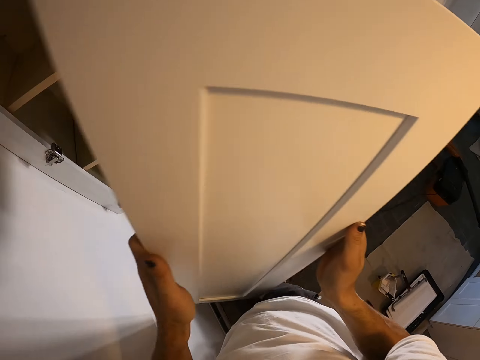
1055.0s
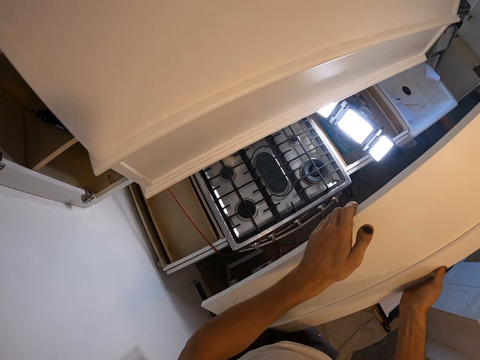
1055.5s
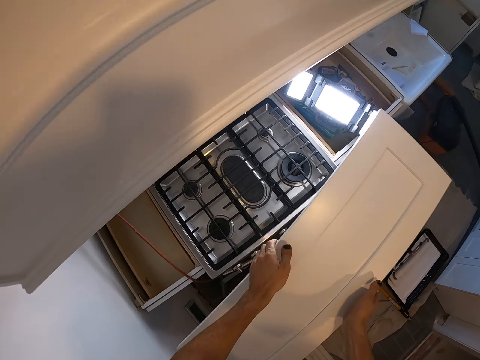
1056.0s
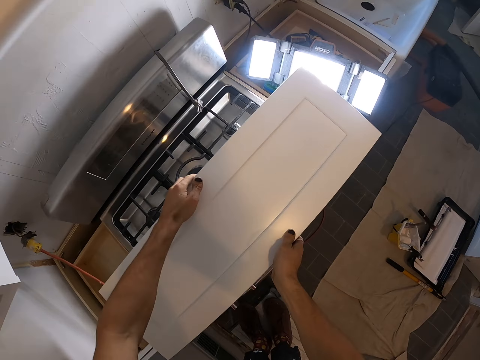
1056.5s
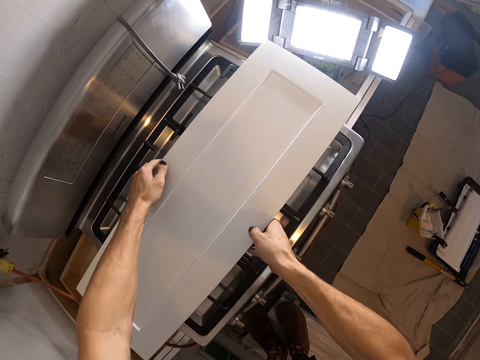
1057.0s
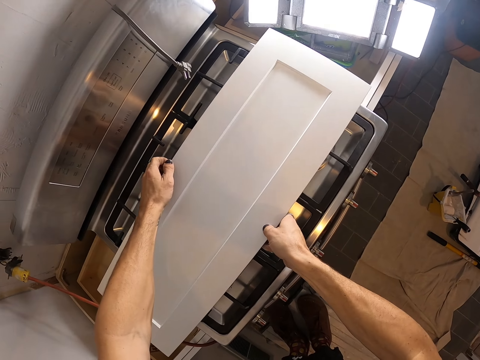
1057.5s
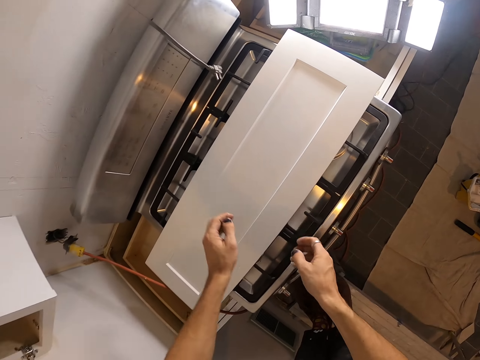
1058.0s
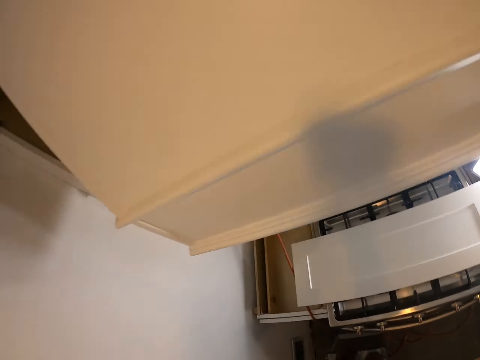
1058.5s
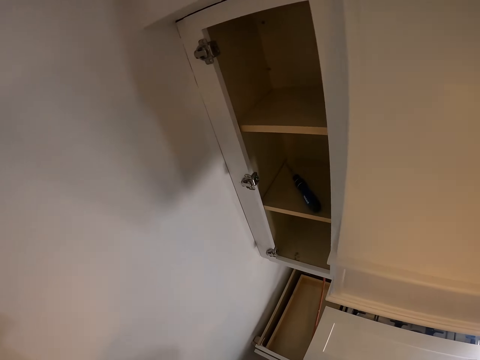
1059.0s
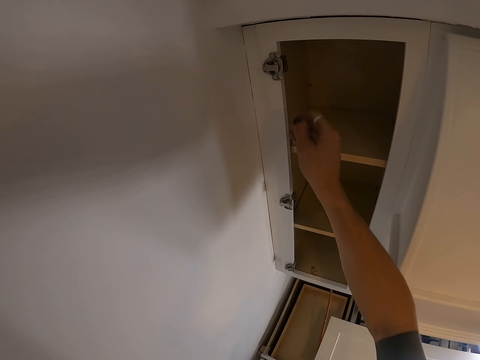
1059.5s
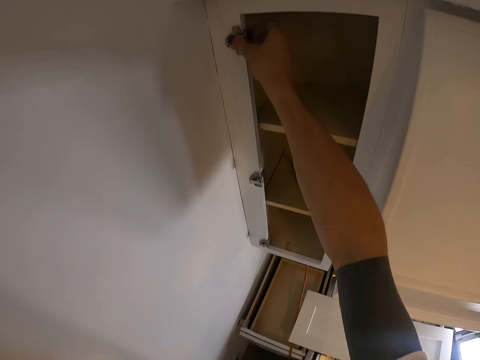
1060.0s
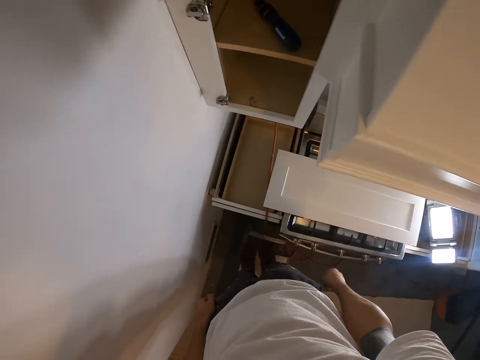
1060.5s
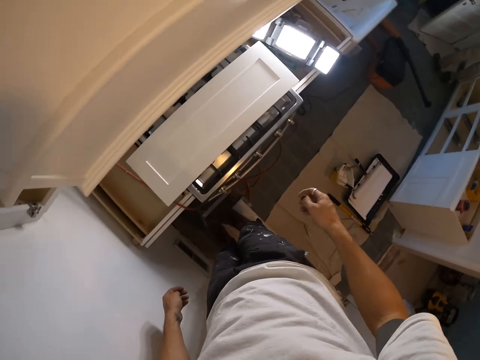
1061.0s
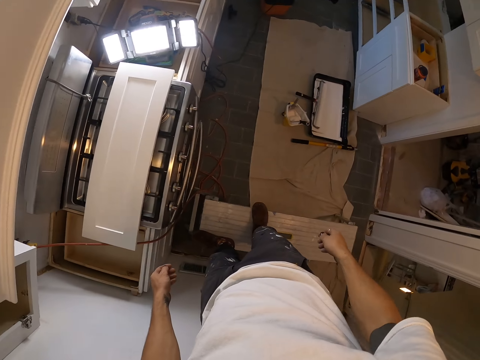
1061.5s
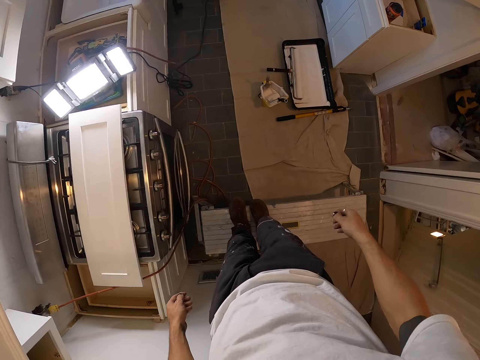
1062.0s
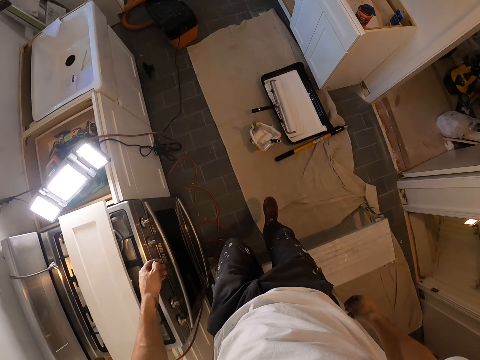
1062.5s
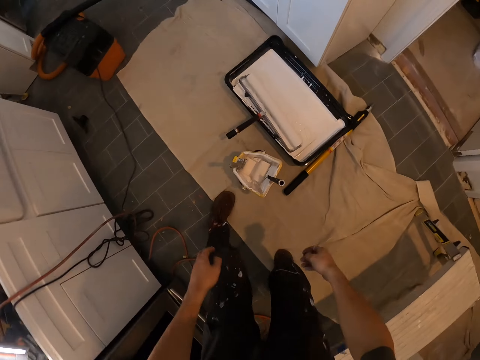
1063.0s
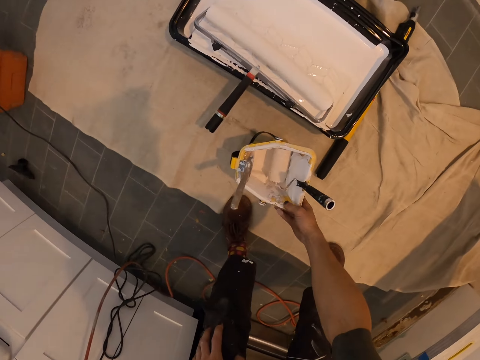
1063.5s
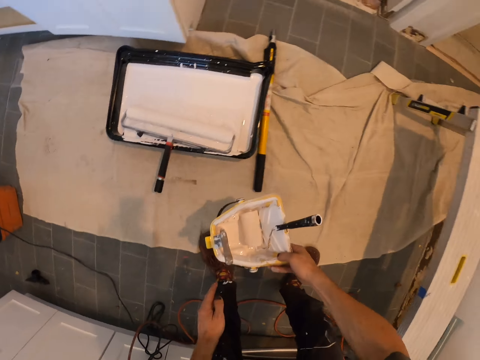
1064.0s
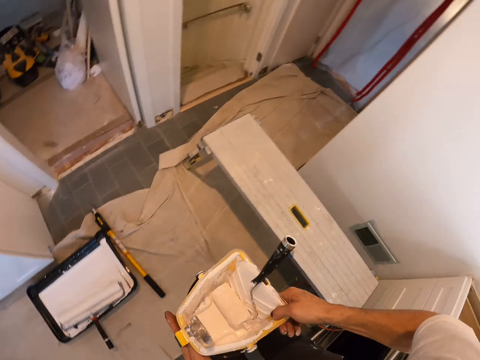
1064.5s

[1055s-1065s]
The camera wearer places the cabinet door on the gas cooker or electric cooker. They touch the swing latch. They step down from the bench. They pick up a roller tray or paint bucket.

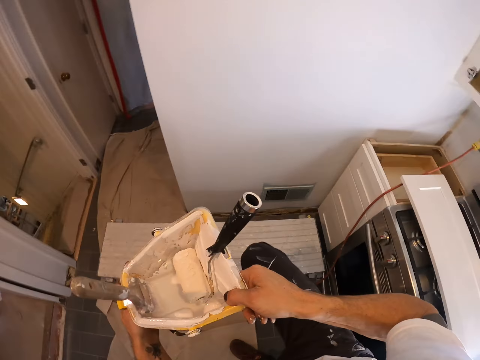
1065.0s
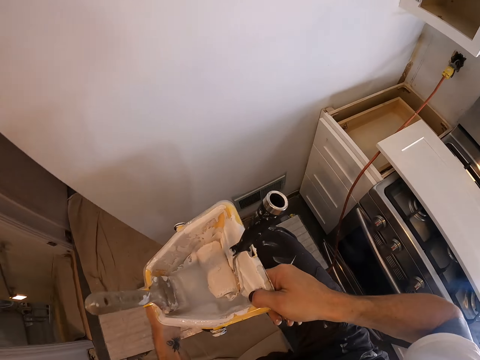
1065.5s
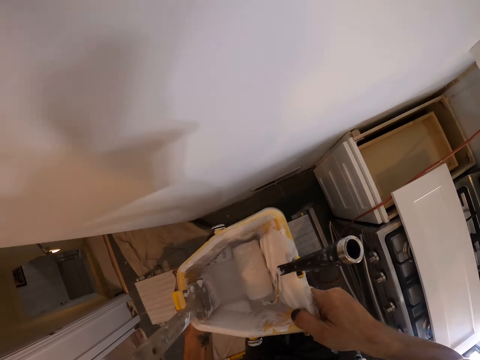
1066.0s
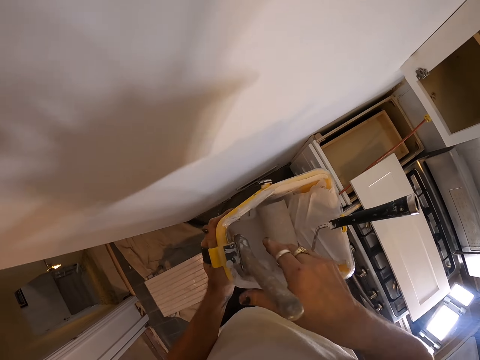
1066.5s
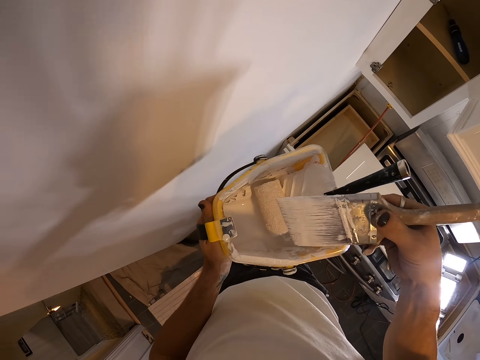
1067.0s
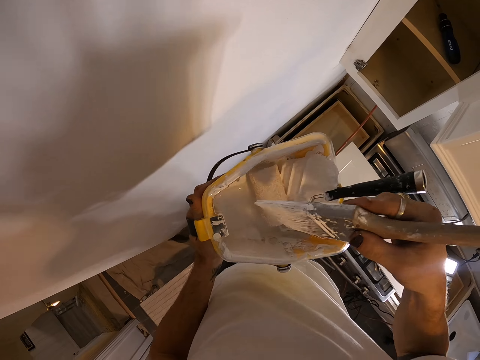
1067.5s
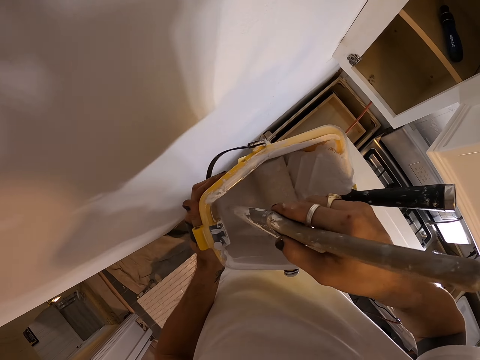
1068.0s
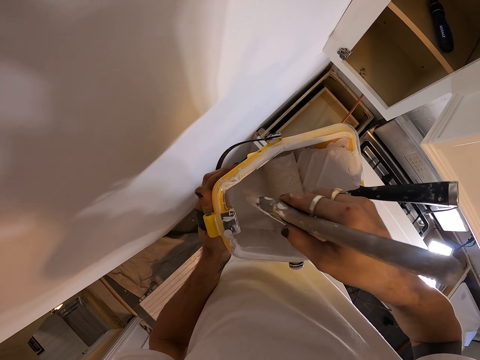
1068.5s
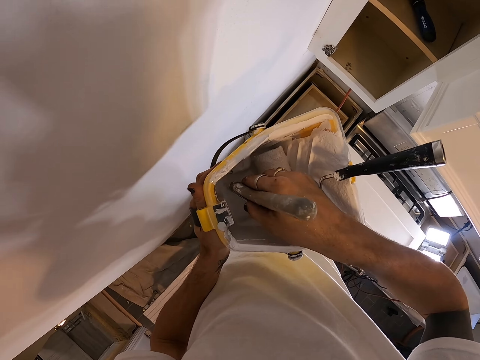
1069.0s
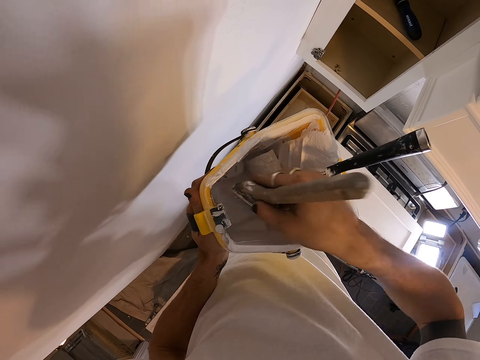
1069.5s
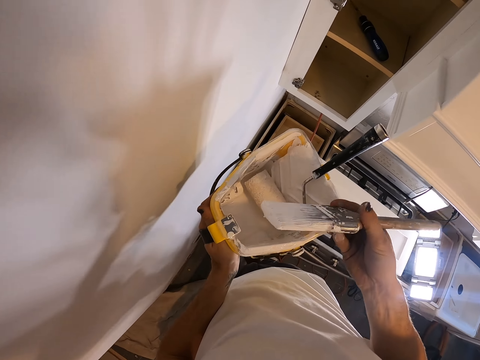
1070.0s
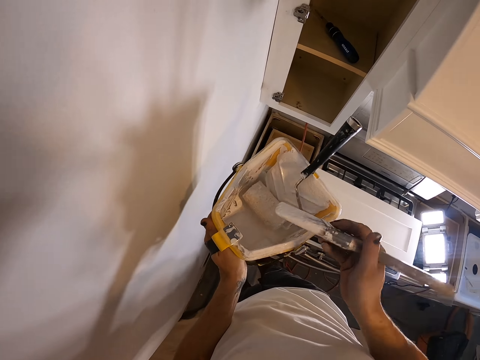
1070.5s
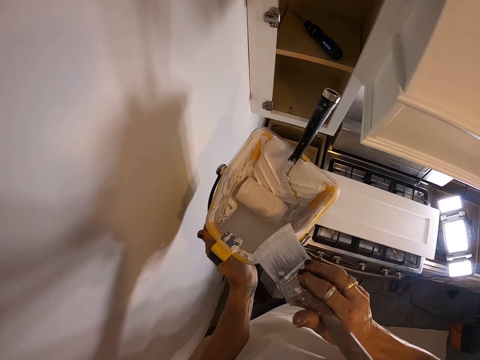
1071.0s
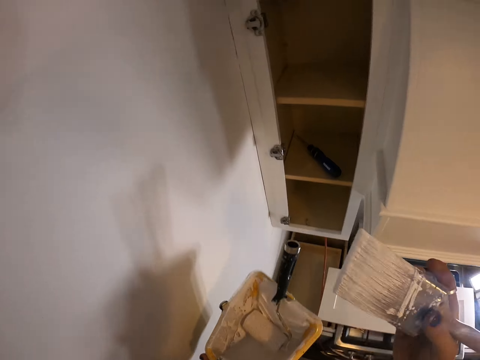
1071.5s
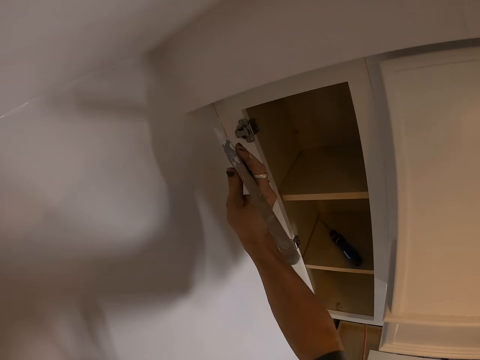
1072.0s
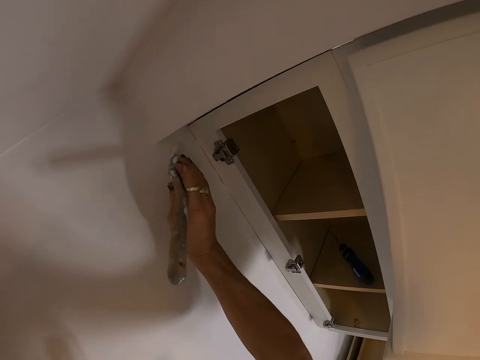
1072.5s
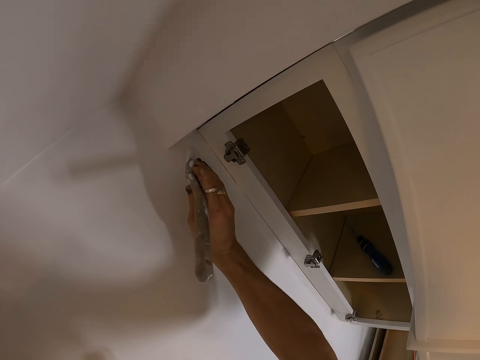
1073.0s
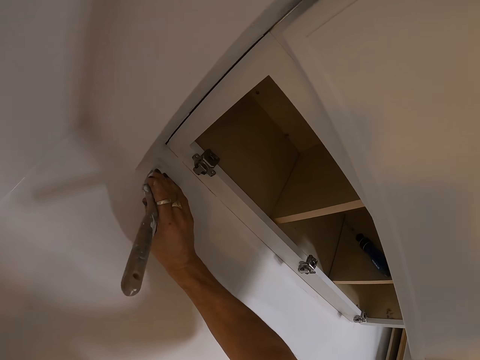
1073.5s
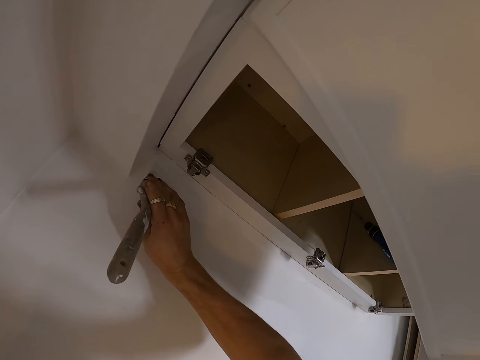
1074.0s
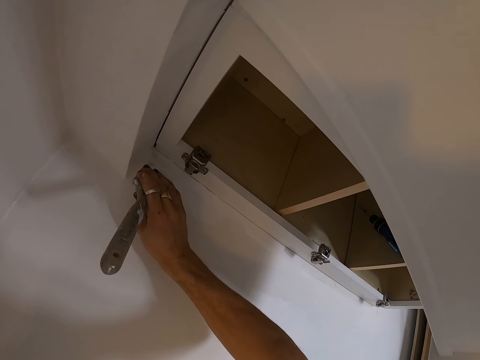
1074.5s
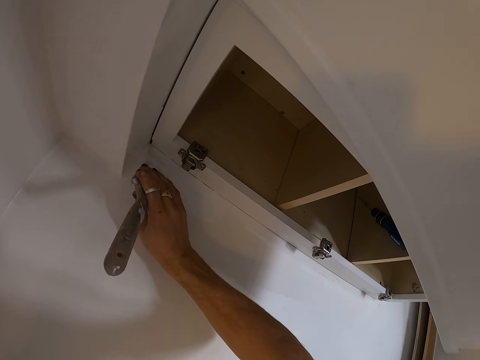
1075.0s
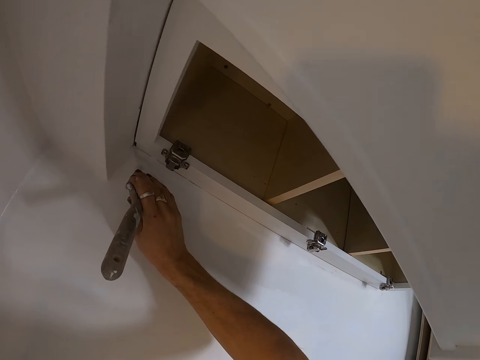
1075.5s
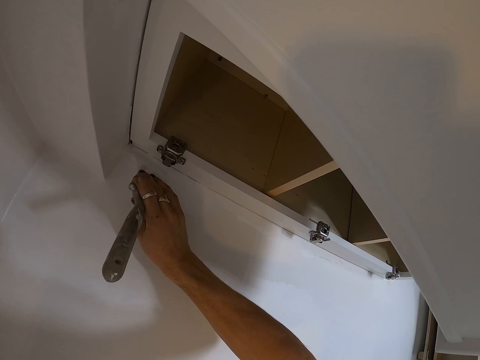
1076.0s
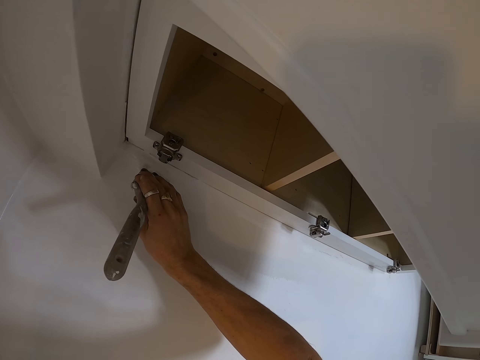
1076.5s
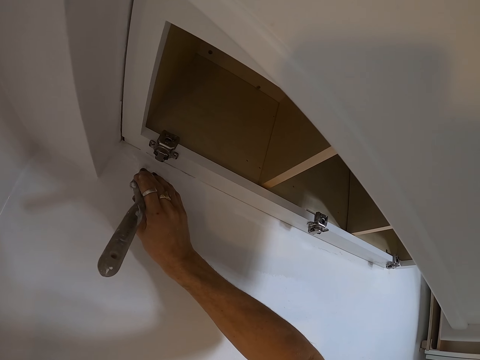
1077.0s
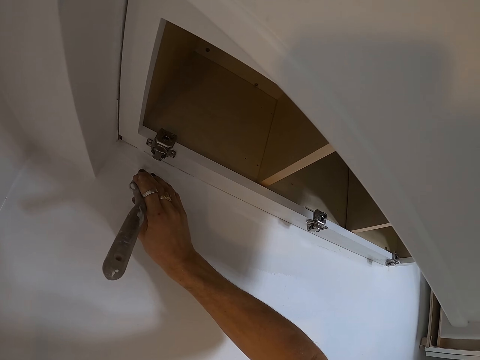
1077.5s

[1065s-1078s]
The camera wearer steps on the bench. They take the paint brush from the paint bucket. They paint the wall with the paint brush.

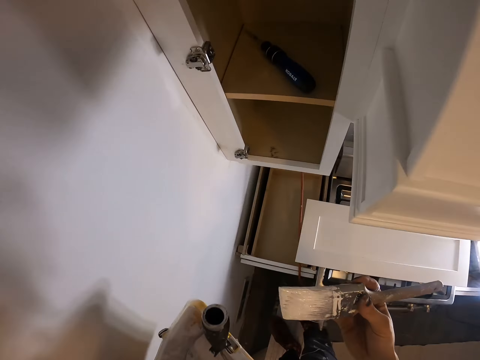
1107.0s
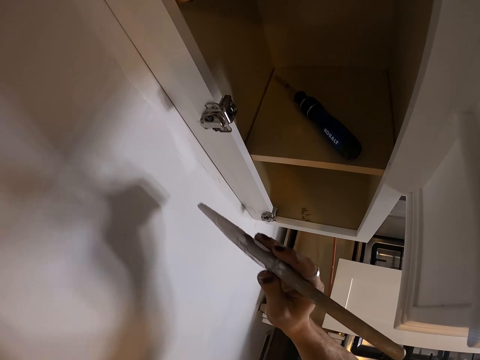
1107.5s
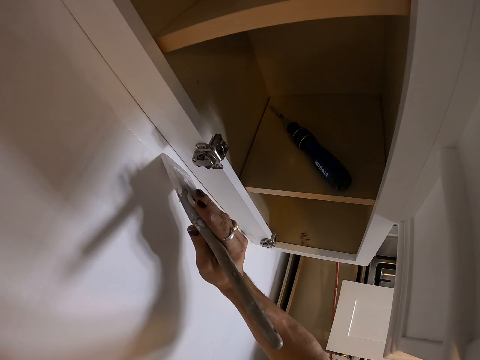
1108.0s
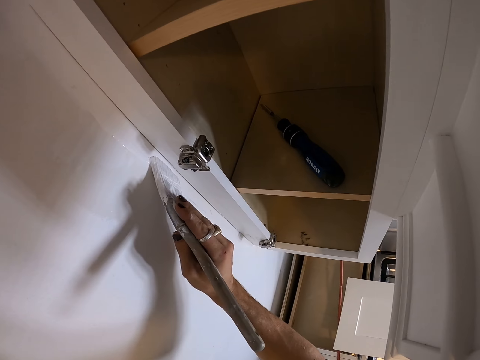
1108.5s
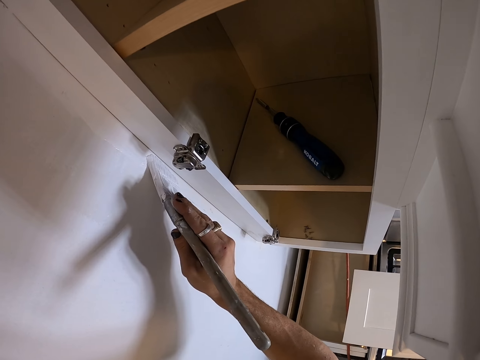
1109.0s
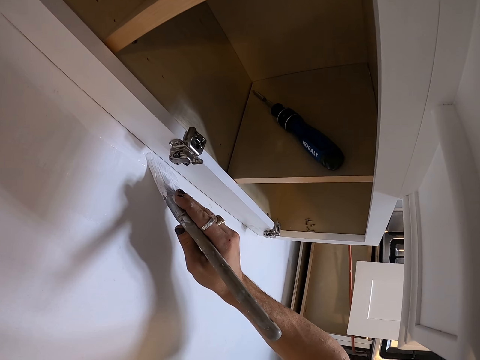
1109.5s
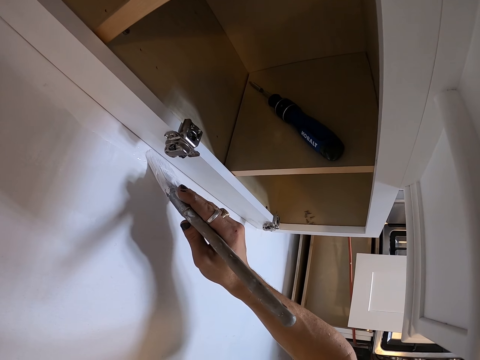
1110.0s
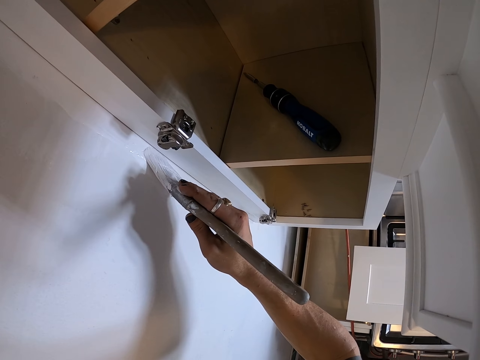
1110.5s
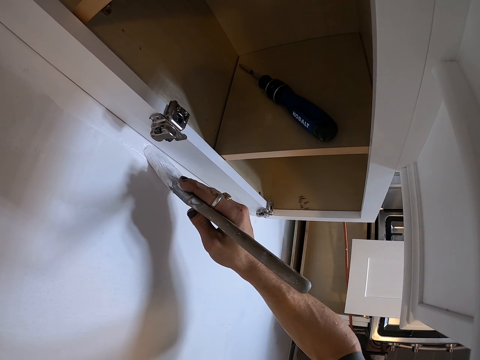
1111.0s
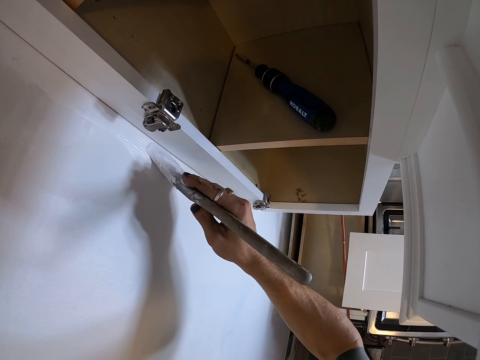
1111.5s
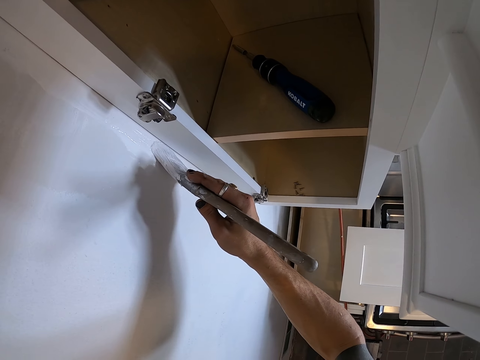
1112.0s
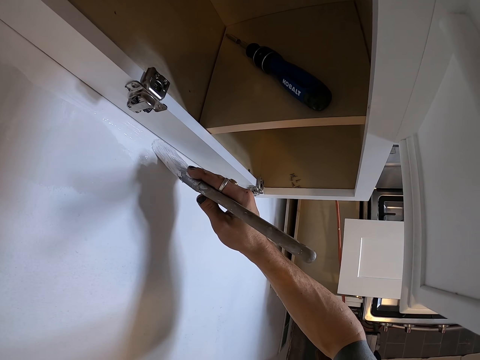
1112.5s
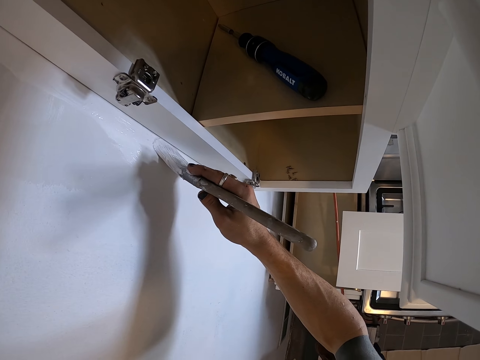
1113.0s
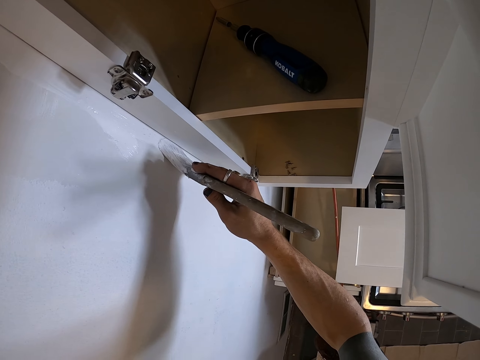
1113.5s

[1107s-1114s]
The camera wearer paints the wall with a paint brush.
